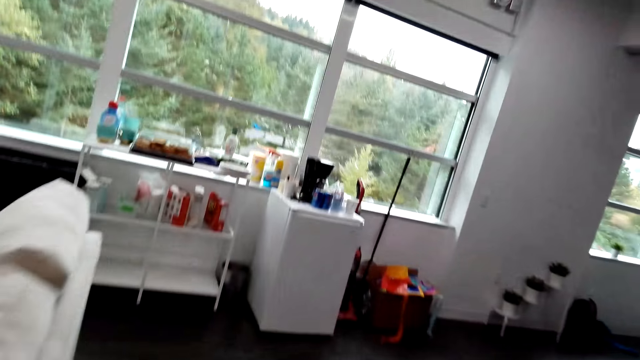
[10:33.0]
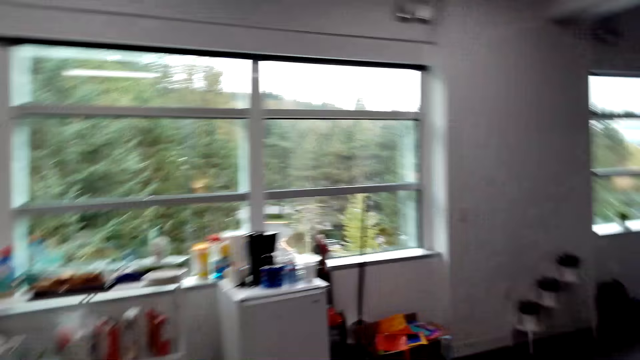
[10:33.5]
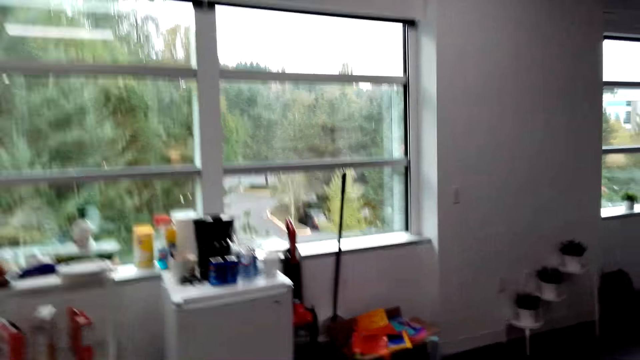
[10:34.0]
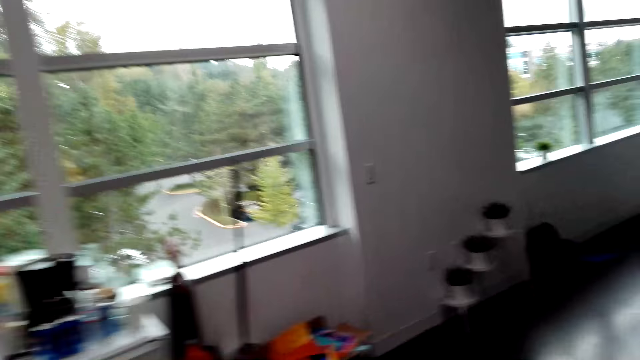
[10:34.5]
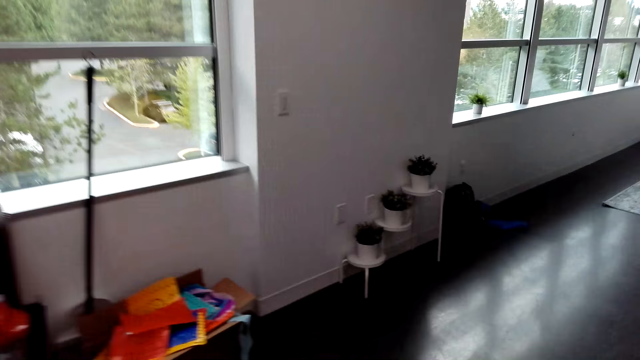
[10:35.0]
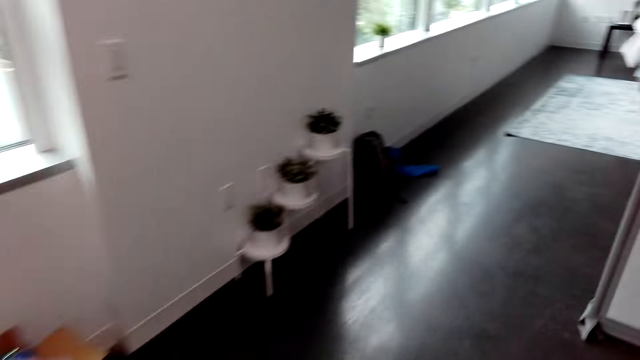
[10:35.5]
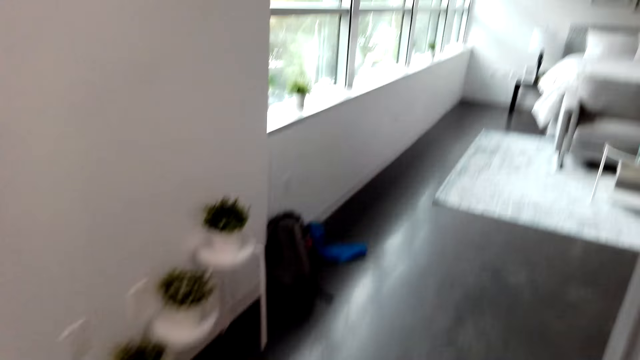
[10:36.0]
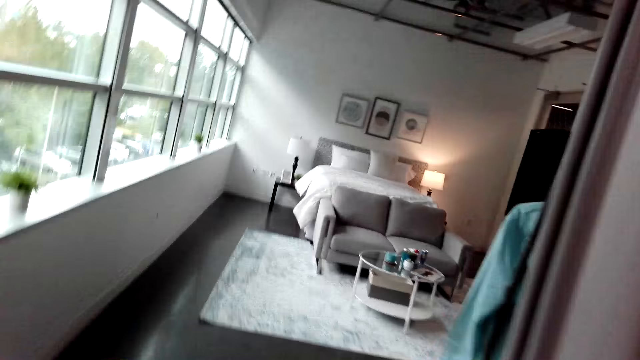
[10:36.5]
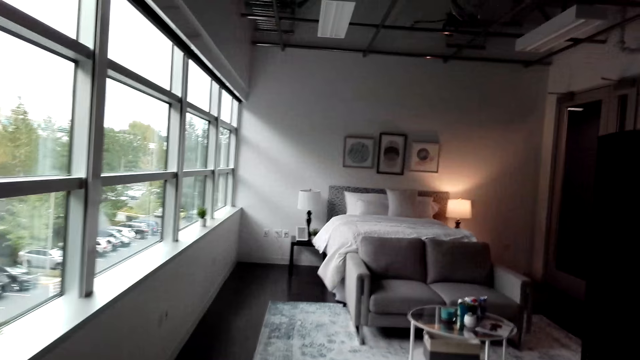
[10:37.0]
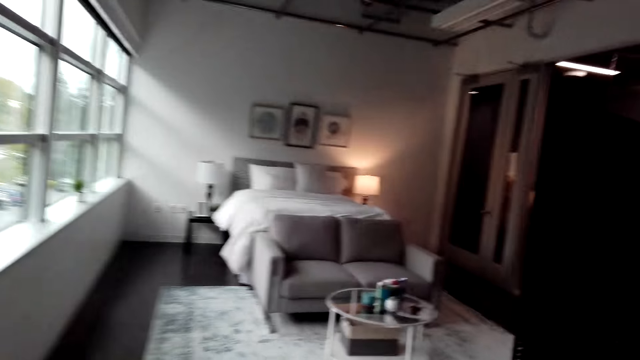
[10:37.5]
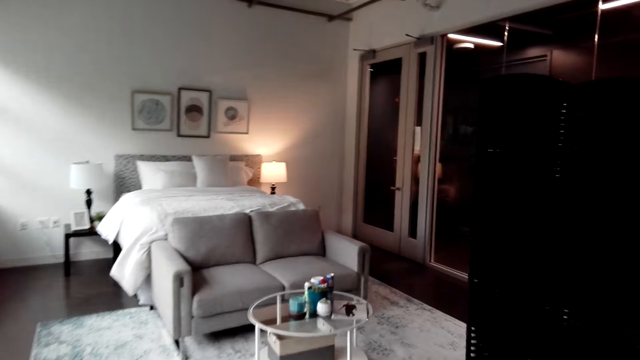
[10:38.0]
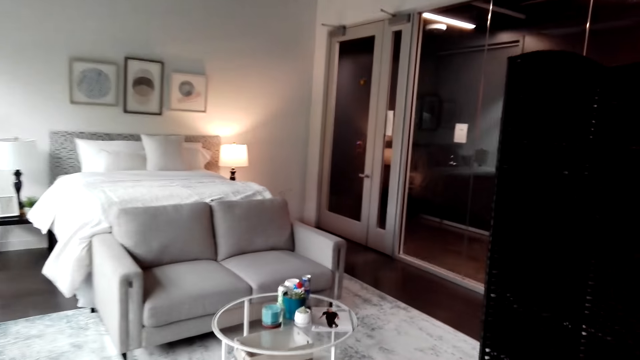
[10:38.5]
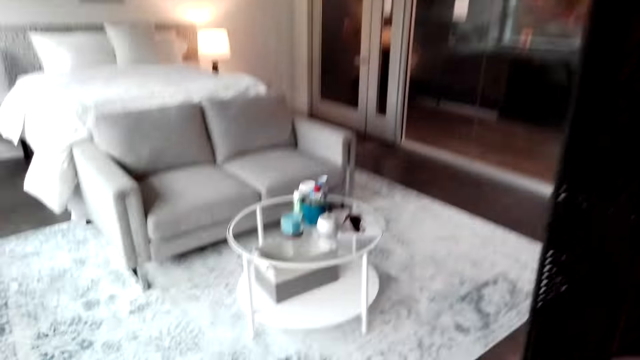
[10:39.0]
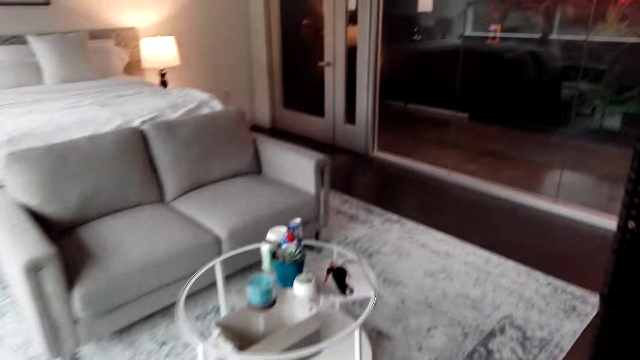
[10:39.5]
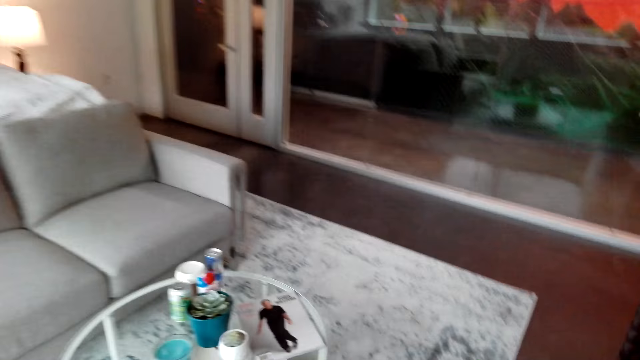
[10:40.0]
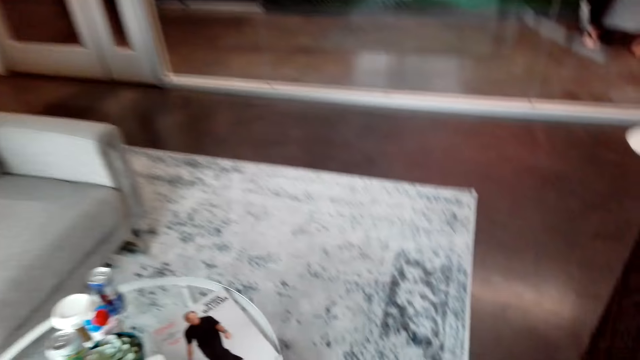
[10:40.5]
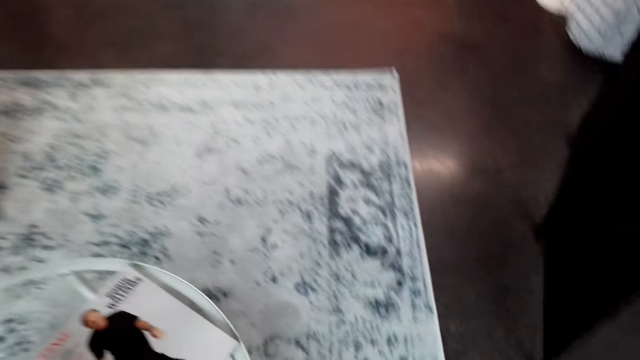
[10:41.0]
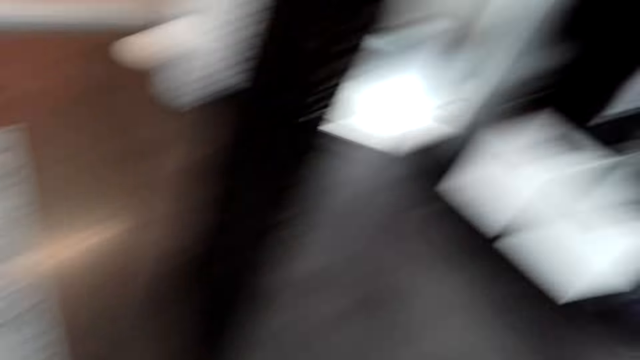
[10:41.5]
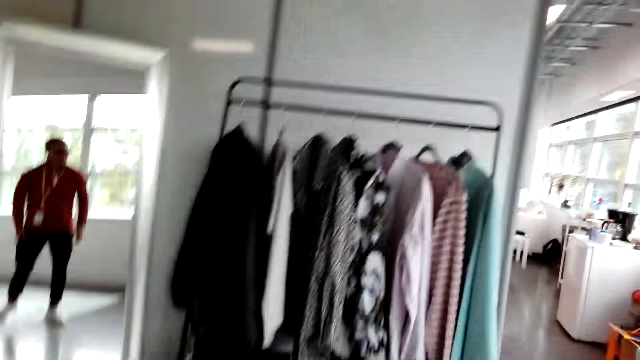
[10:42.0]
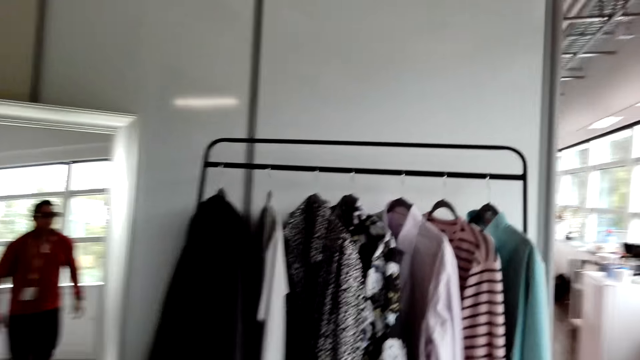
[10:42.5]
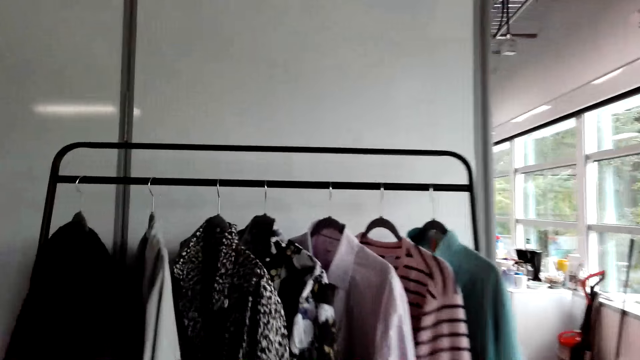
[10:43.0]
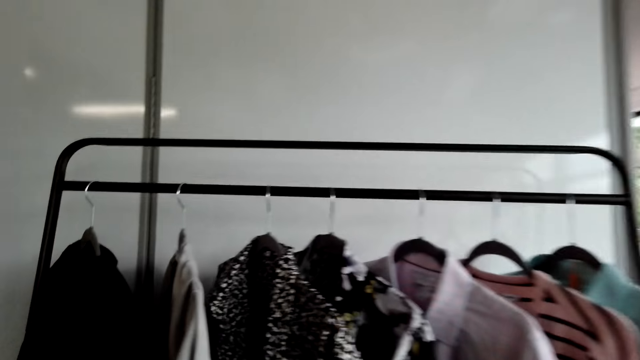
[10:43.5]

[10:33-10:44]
The camera wearer walks around. They converse with someone. They walk around the room.

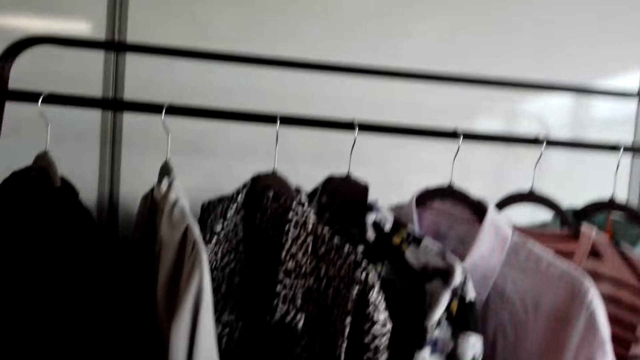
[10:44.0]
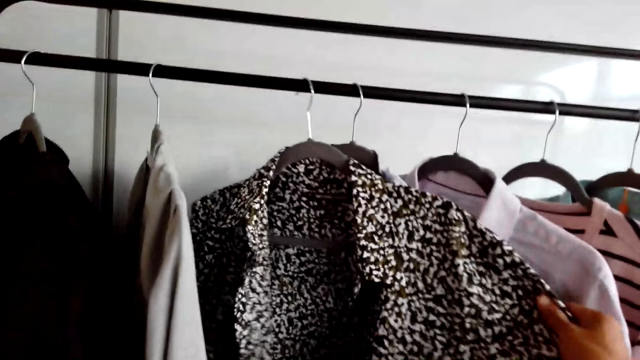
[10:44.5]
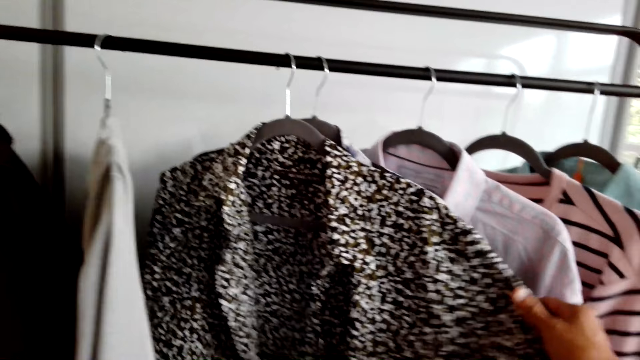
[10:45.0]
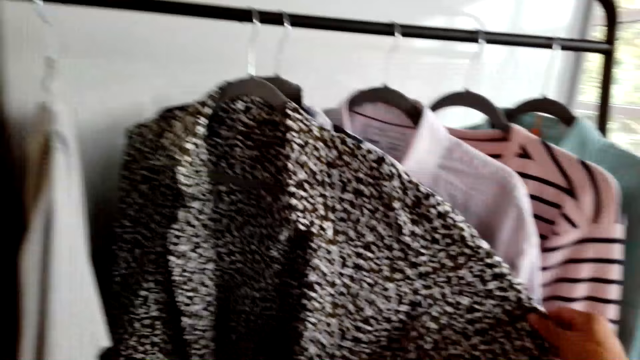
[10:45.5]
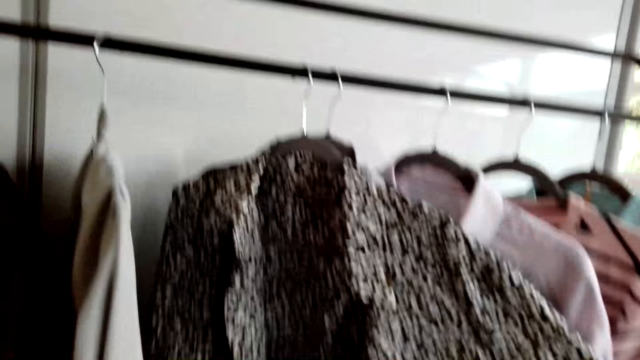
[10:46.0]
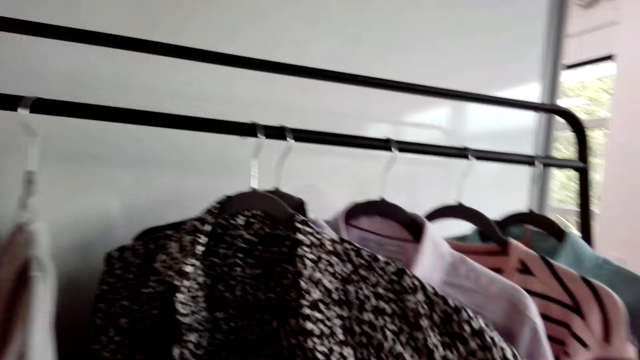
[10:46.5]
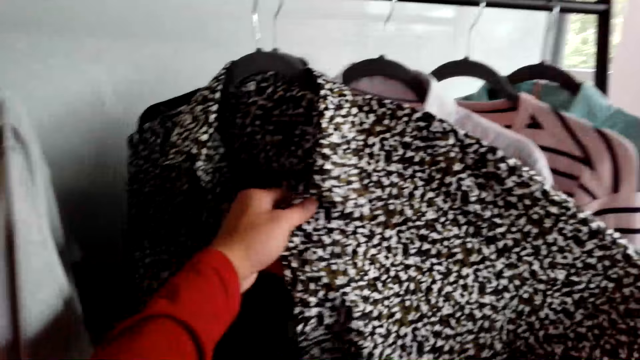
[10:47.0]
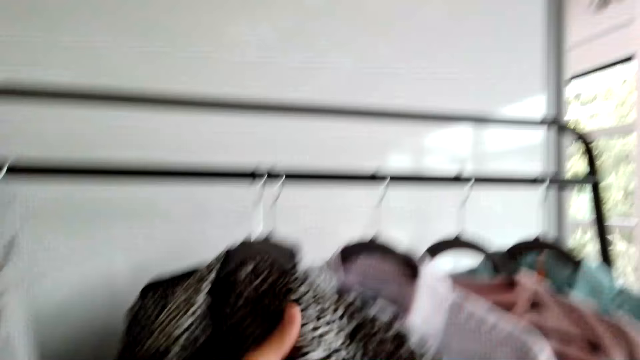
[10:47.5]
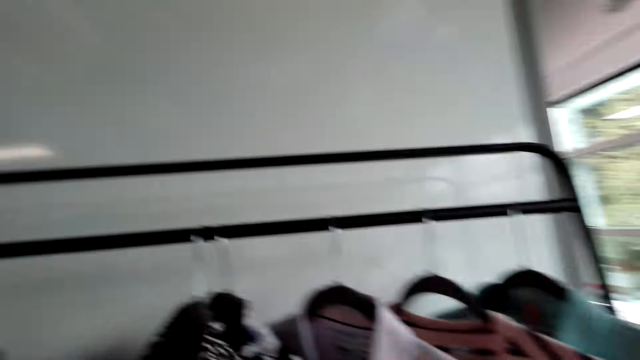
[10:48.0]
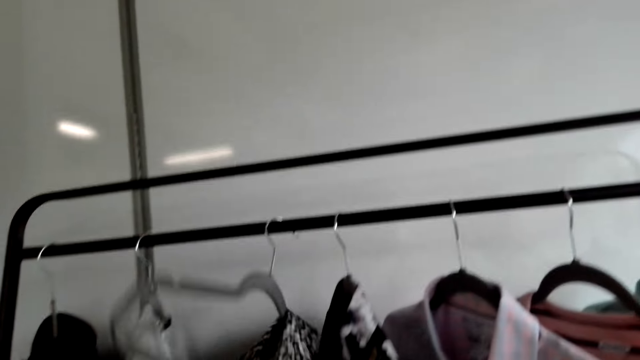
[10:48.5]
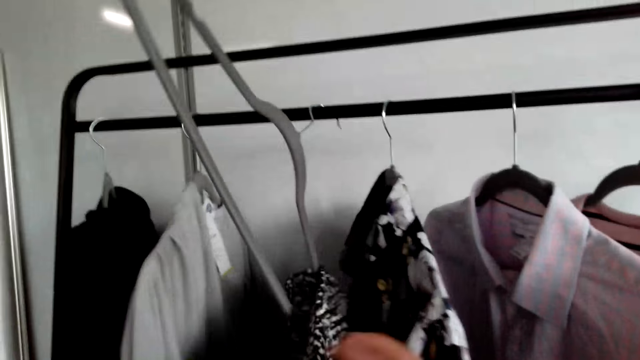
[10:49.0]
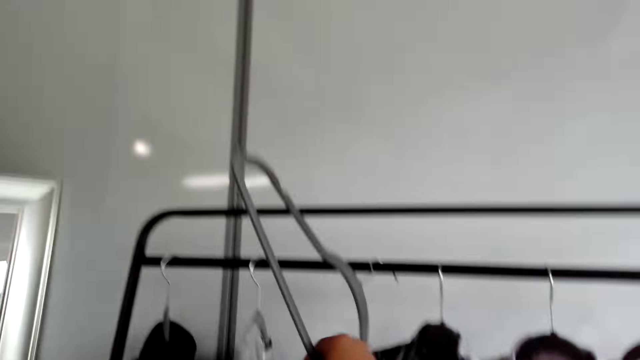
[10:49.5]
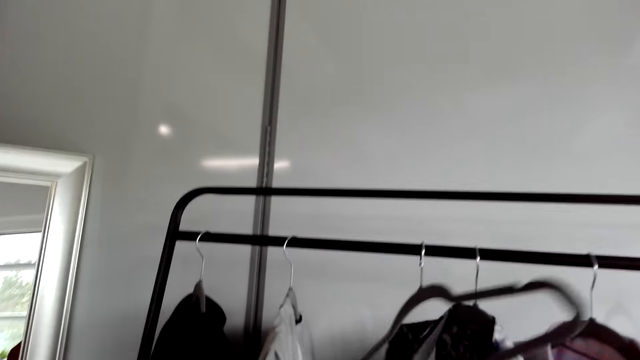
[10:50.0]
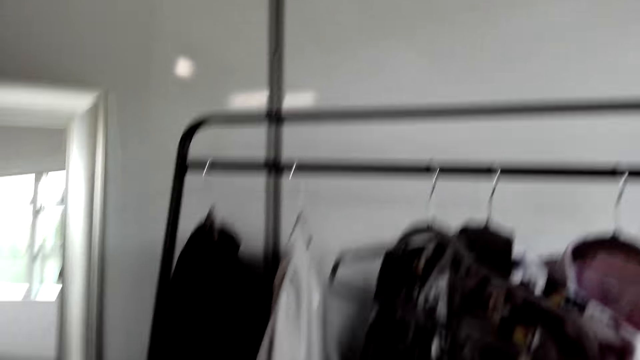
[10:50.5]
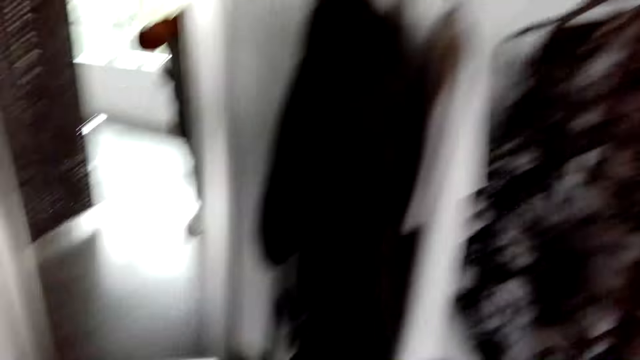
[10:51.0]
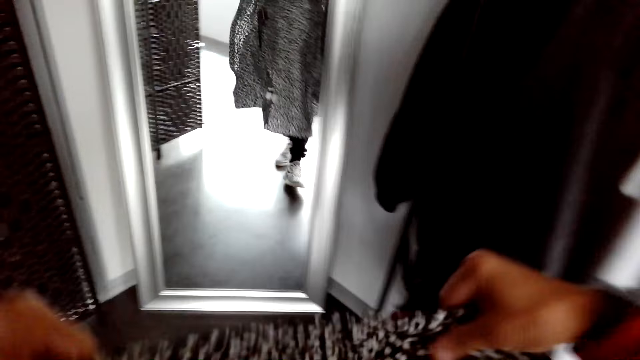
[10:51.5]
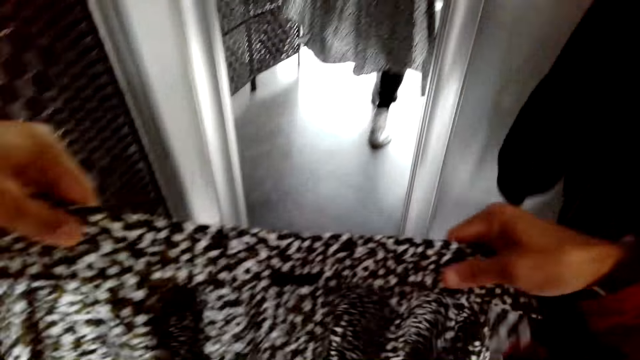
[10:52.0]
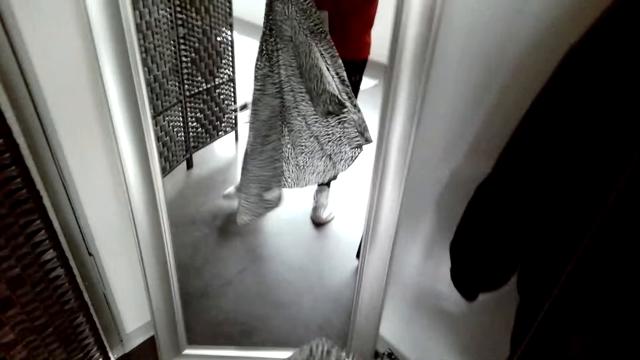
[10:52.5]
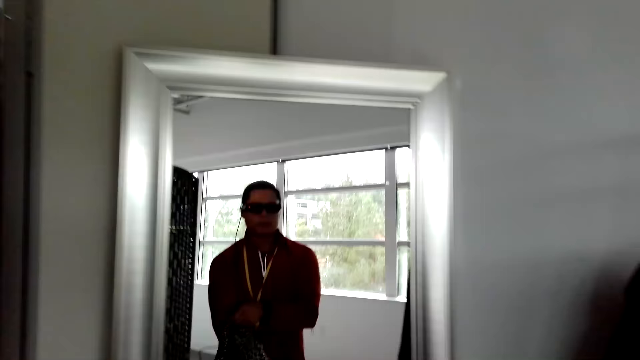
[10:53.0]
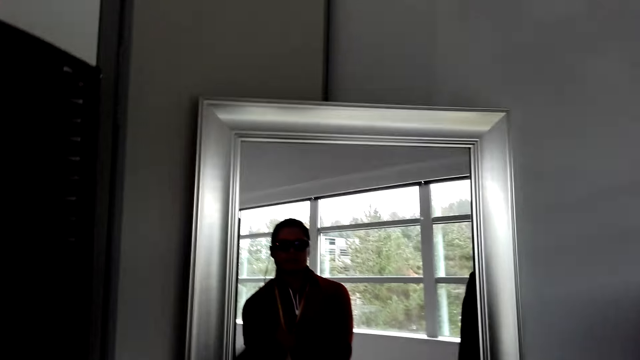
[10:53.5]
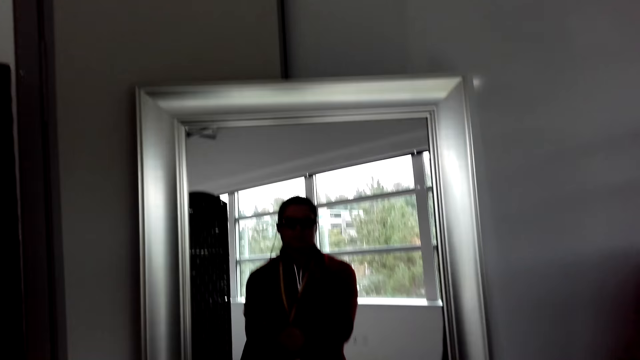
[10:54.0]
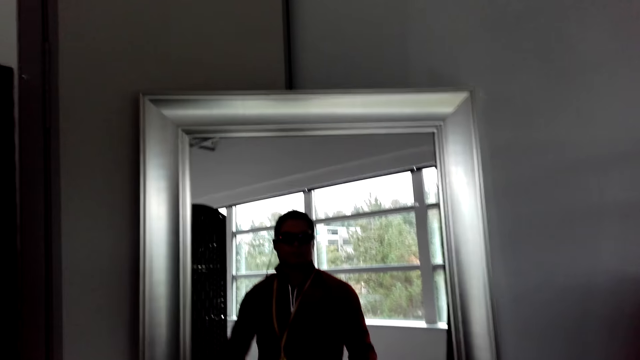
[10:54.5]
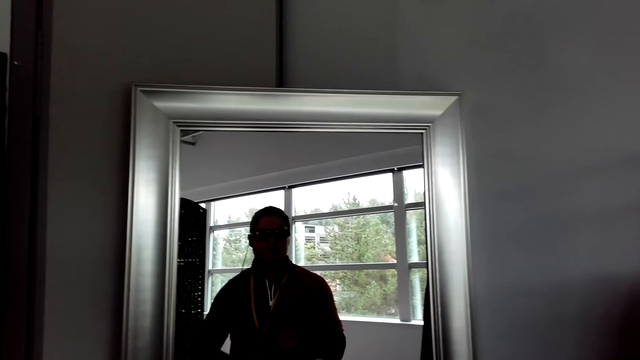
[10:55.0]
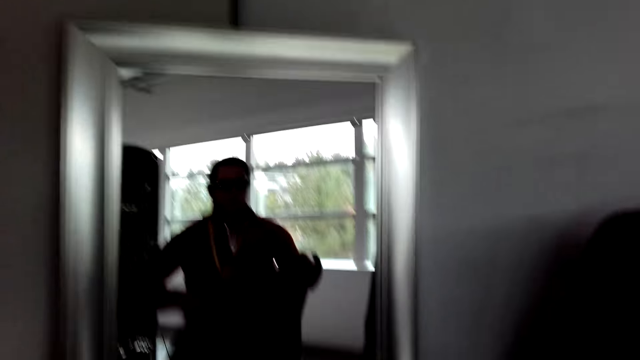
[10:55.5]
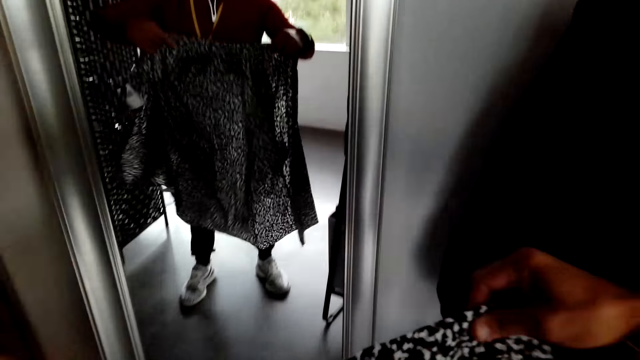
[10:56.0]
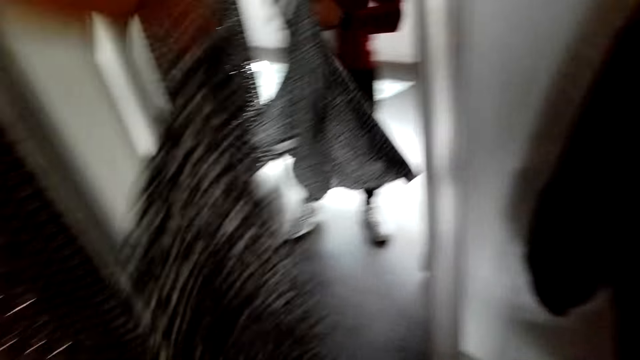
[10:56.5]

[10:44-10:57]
The camera wearer touches a cloth on the stand. They look at the cloths. They remove the cloth from the hanger. They adjust the cloth. They look at the mirror.
